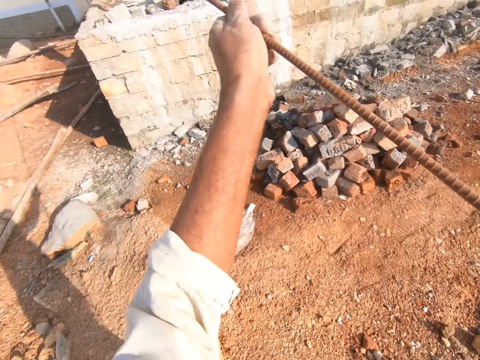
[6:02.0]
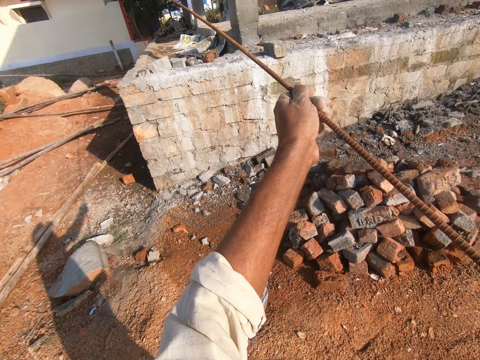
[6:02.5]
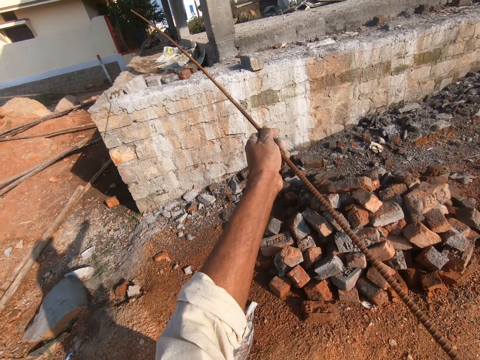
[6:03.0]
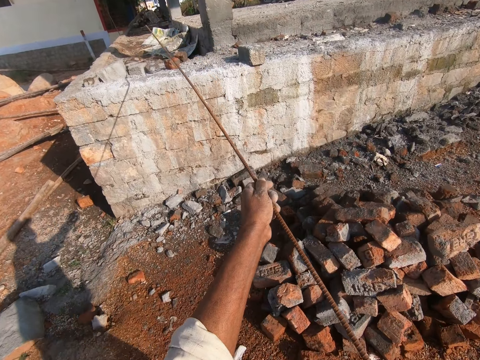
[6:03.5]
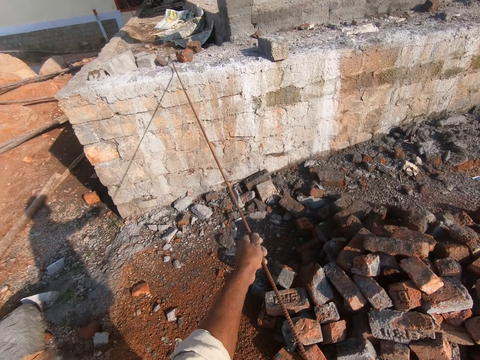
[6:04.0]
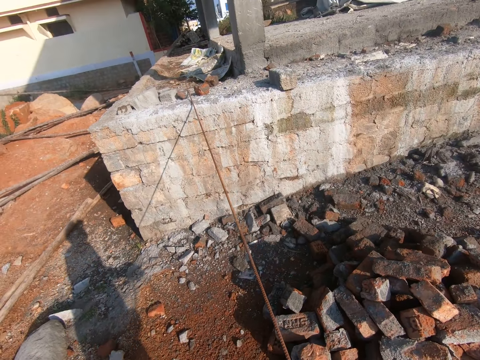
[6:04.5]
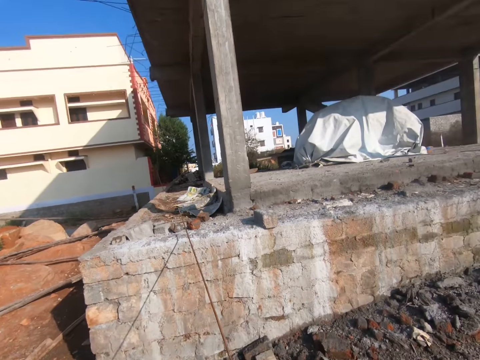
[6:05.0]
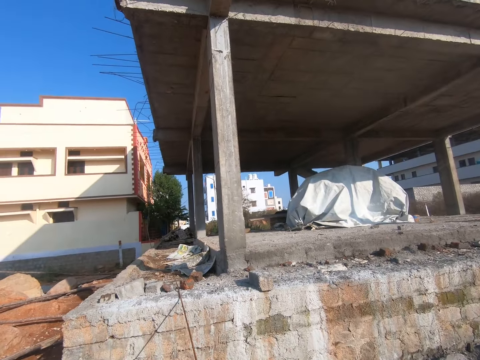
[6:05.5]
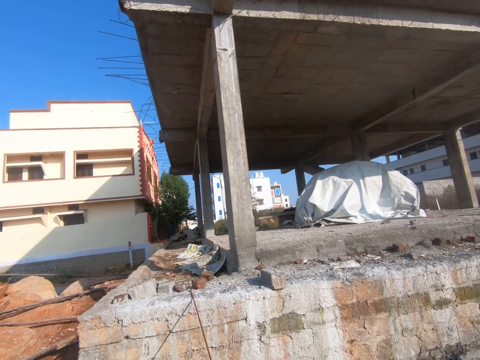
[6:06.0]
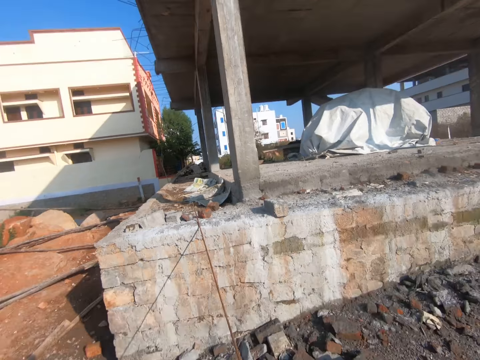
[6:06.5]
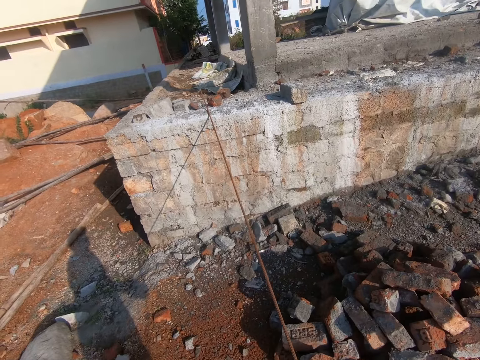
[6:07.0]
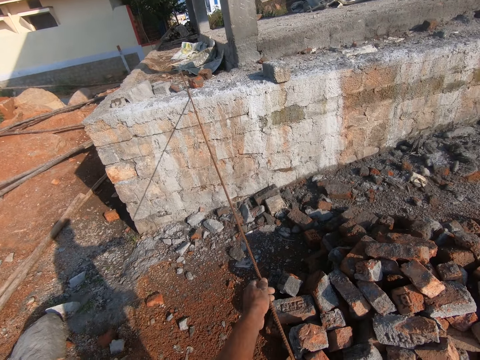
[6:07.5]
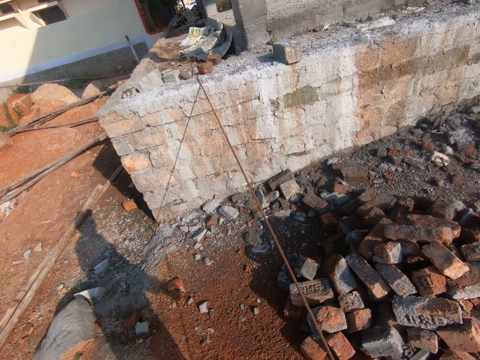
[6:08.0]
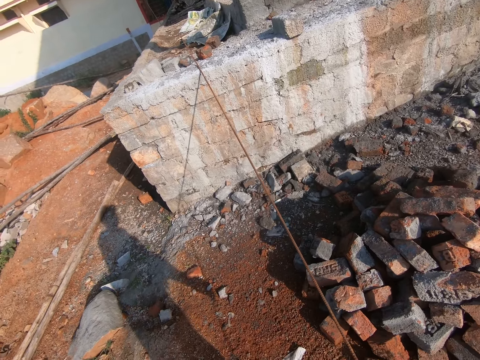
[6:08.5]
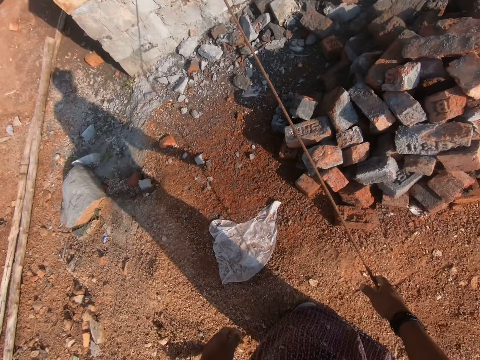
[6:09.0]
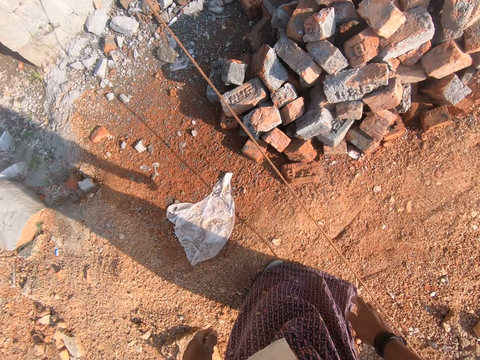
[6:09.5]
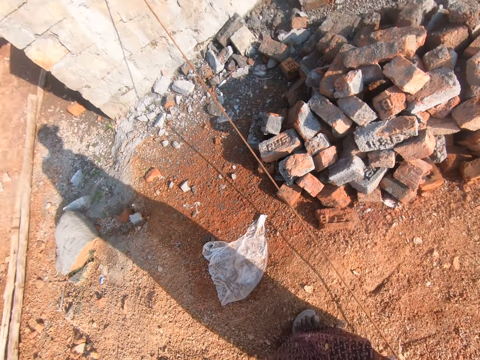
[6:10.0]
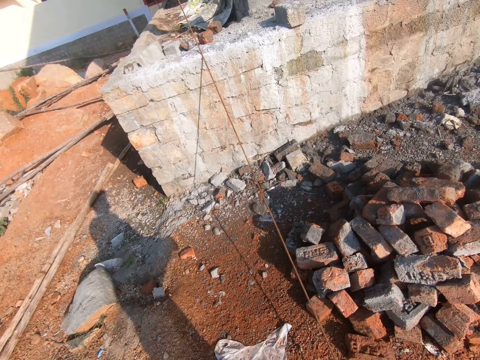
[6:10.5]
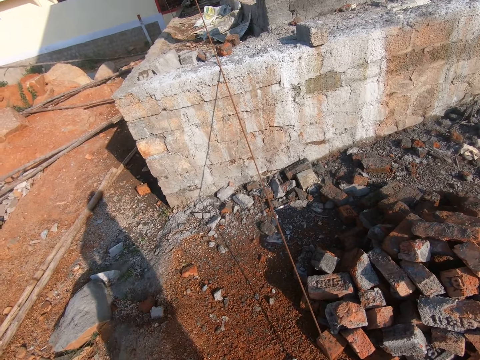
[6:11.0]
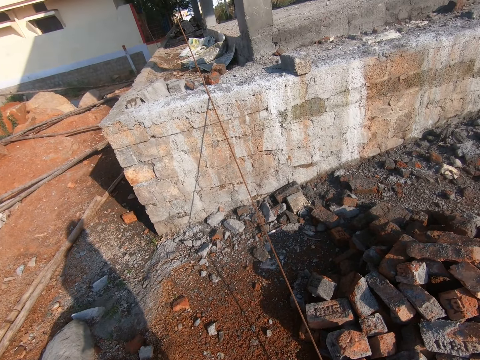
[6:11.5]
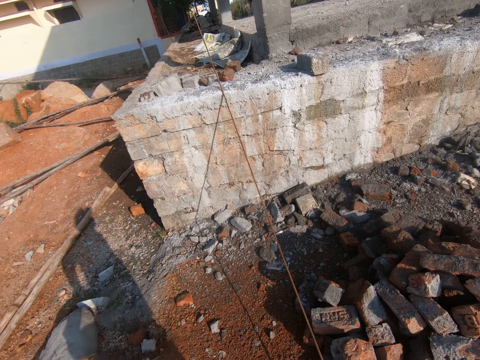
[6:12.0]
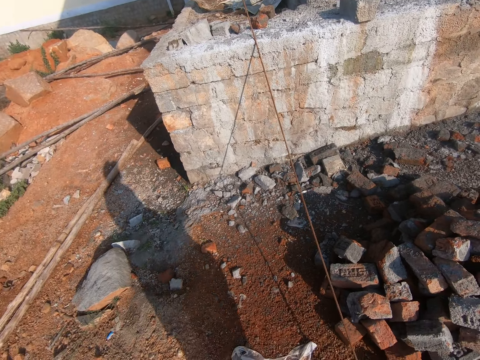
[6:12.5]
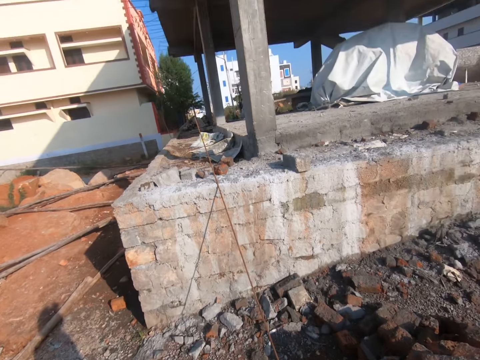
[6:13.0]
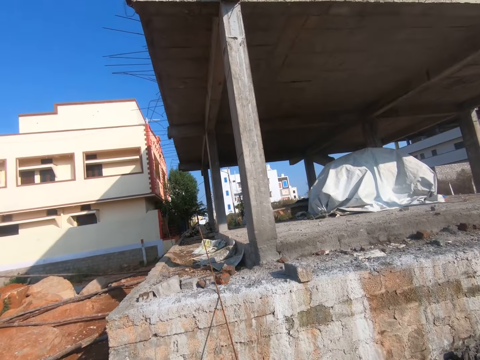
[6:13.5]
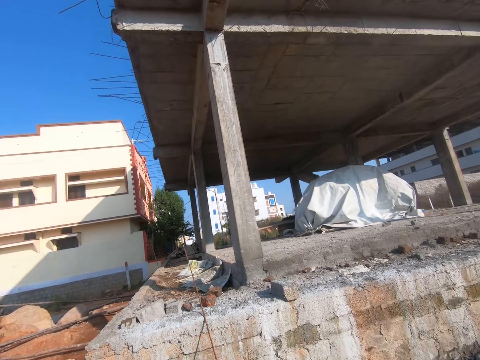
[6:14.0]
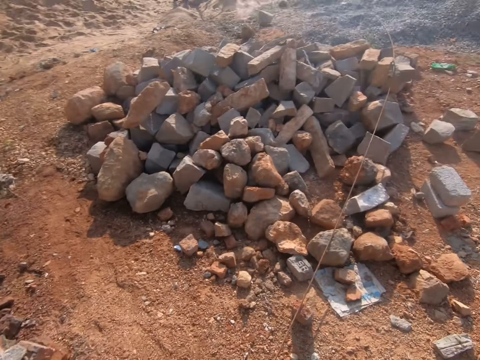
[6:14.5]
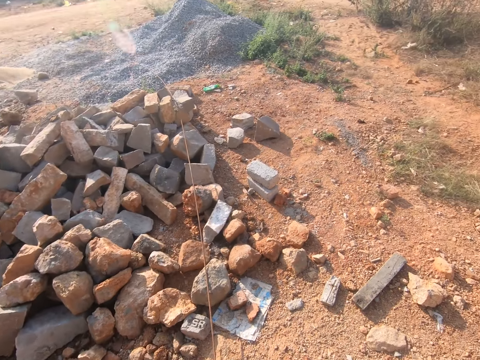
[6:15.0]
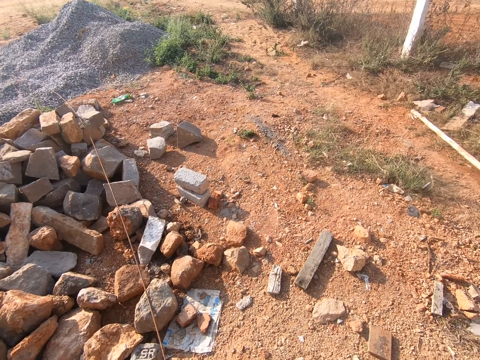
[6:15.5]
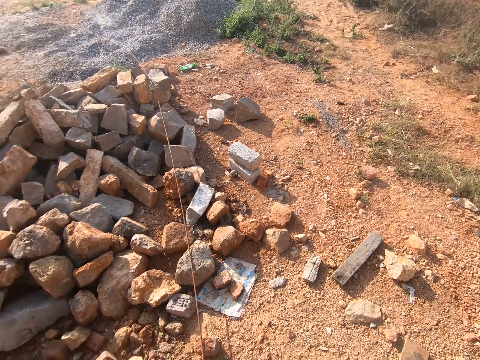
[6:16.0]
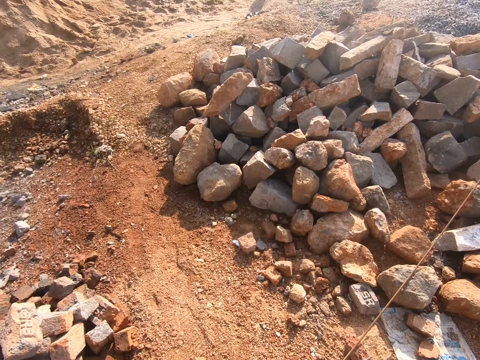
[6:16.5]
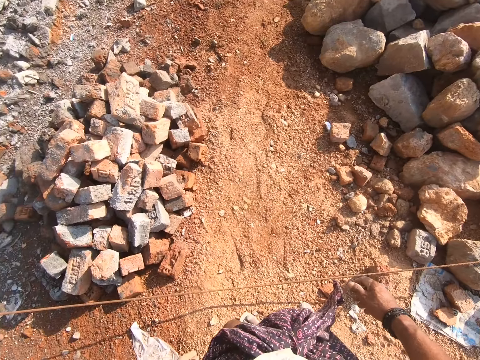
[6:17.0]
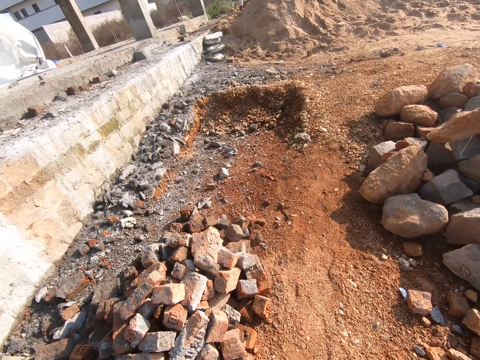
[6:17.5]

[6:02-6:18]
The camera wearer leans the steel rod against the foundation wall. They move the steel rod to the foundation wall. They push the metal. They look around the ground. They let go of the steel rod. They stare at the steel rod. They look around the construction site.

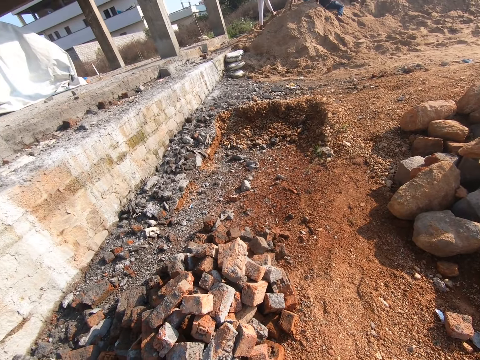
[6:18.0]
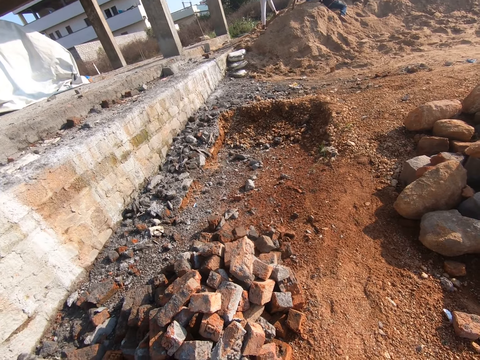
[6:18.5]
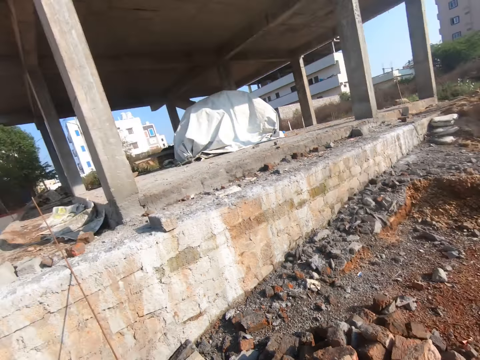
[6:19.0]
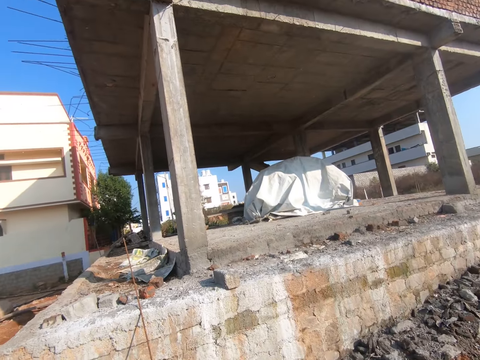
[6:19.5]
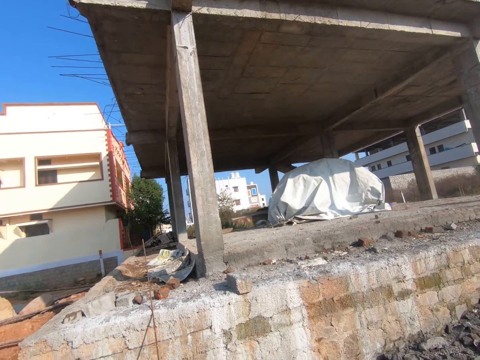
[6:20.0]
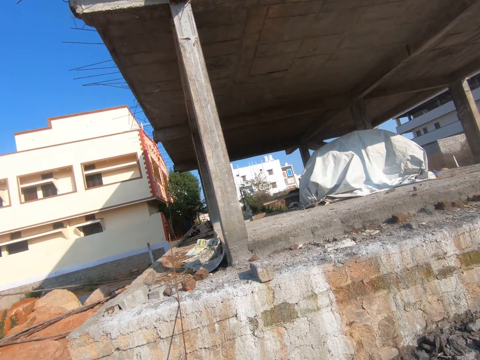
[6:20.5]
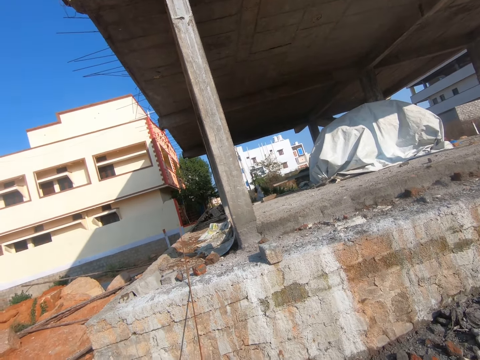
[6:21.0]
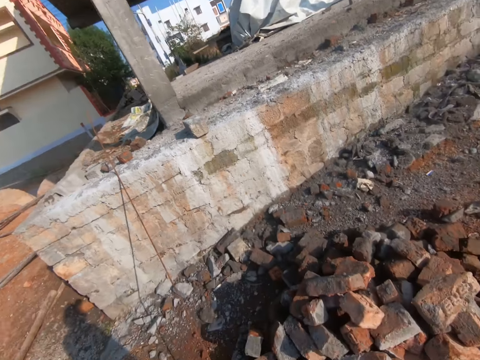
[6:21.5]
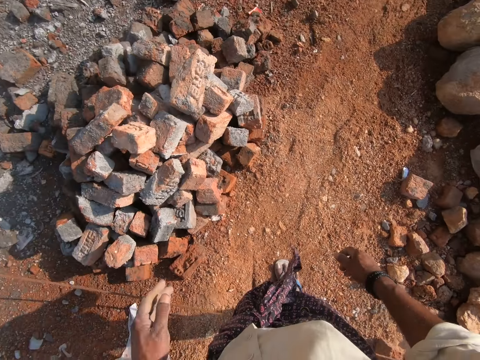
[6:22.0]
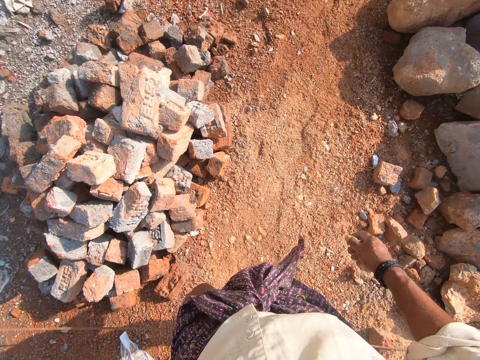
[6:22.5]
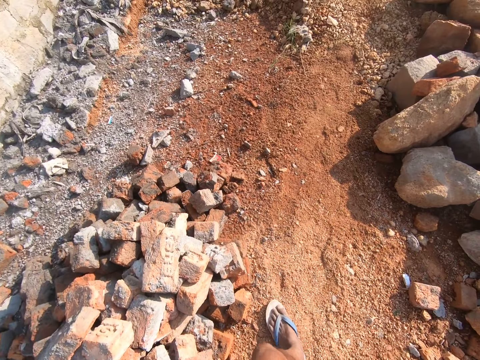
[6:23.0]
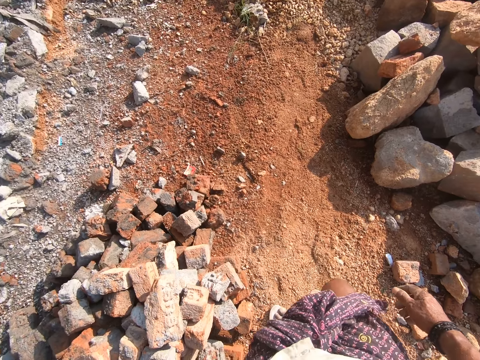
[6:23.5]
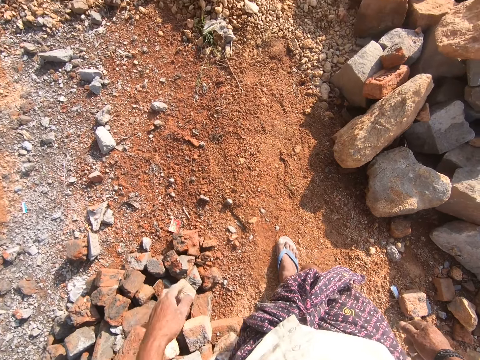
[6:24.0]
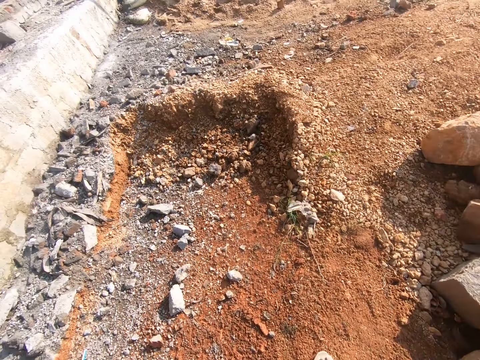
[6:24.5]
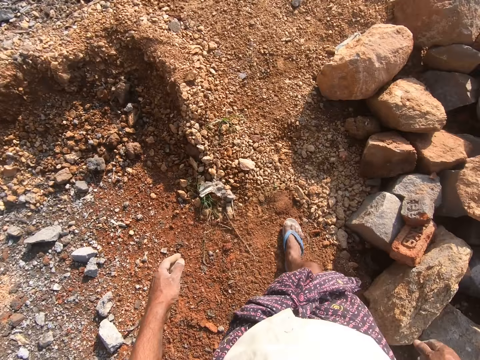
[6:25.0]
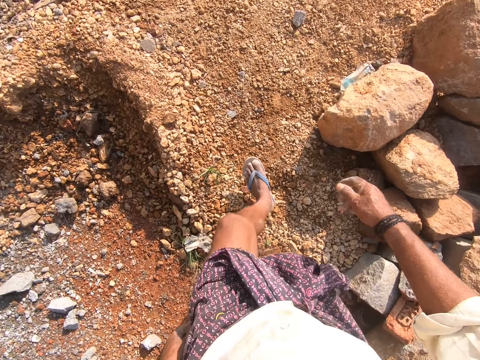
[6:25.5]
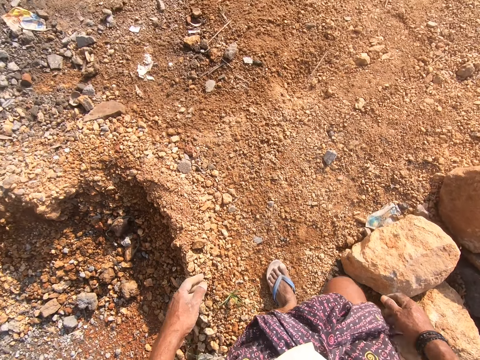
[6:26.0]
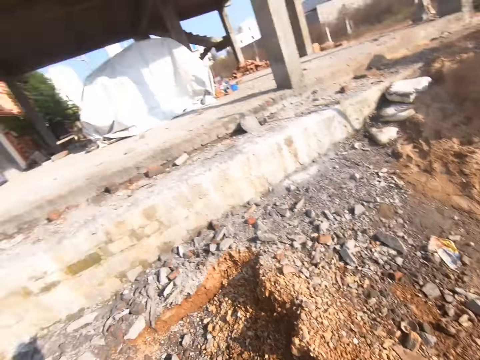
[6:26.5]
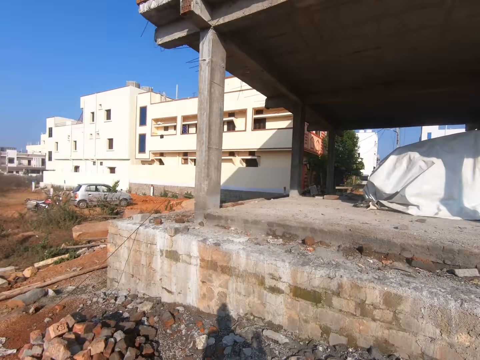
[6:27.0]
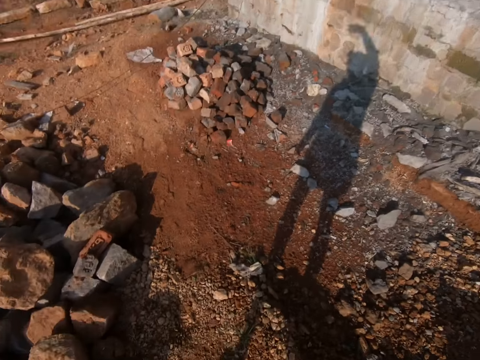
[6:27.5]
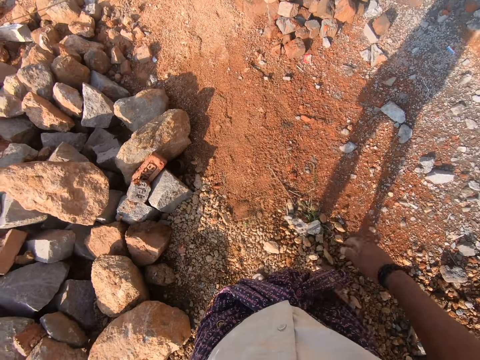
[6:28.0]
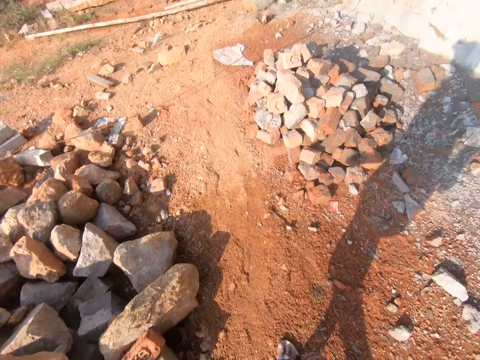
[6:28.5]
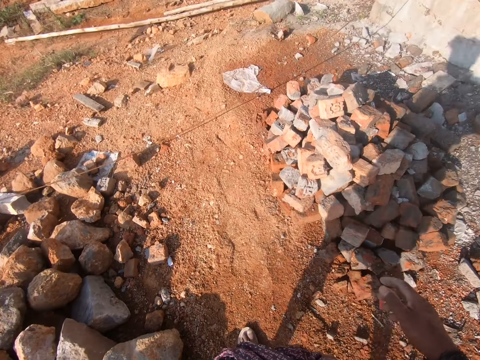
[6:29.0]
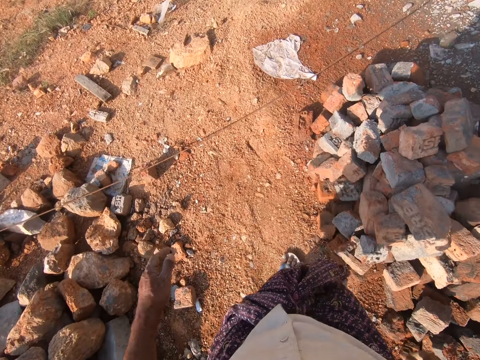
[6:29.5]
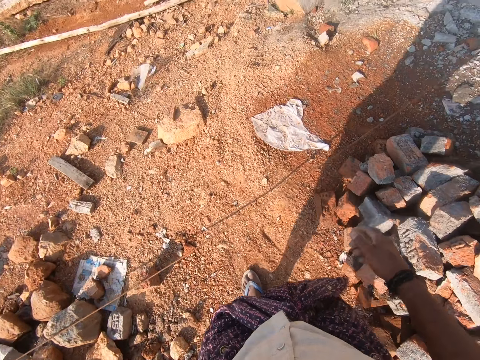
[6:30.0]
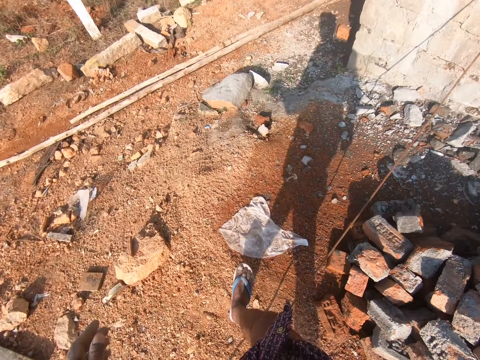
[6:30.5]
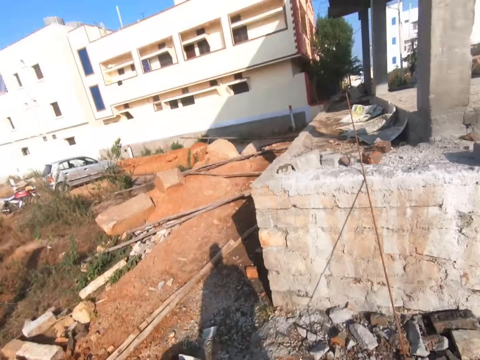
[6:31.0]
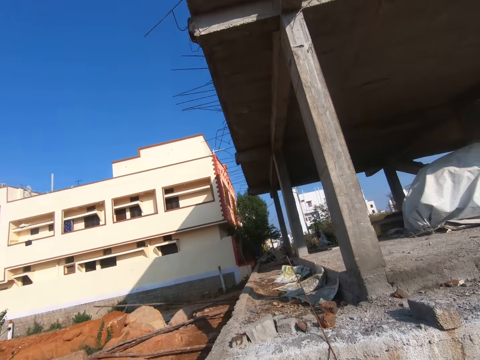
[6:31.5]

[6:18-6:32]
The camera wearer moves his hand. He walks around the construction site. He puts down his hand. He looks around the construction site. He moves his hand. He lifts his hand. He talks to a person. He puts down his hand. He walks around the construction site.
